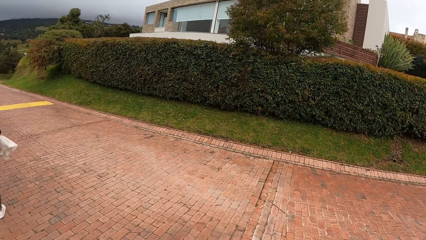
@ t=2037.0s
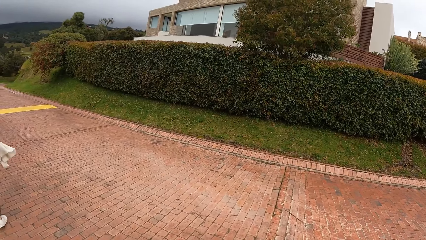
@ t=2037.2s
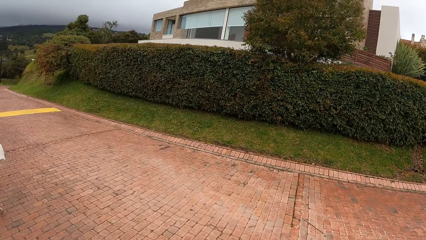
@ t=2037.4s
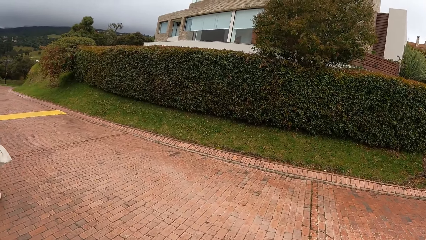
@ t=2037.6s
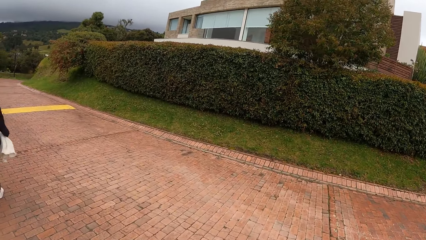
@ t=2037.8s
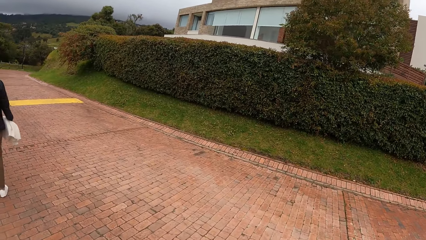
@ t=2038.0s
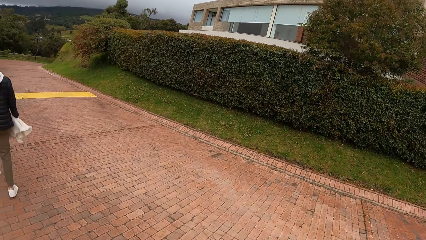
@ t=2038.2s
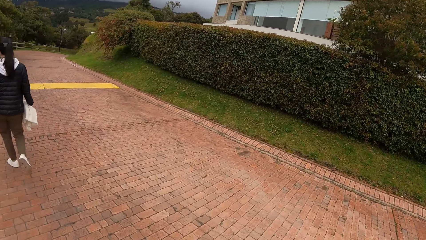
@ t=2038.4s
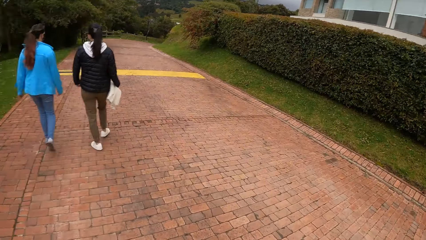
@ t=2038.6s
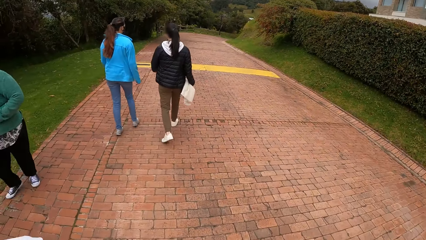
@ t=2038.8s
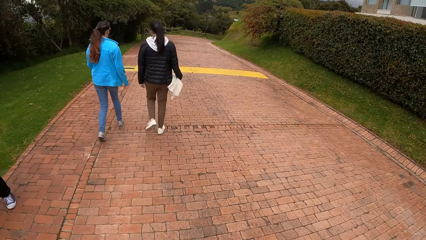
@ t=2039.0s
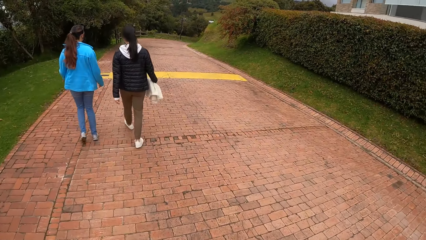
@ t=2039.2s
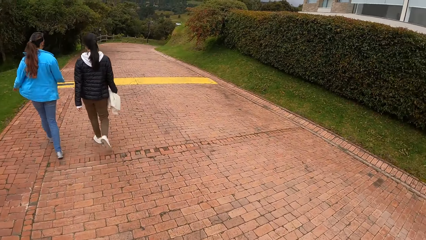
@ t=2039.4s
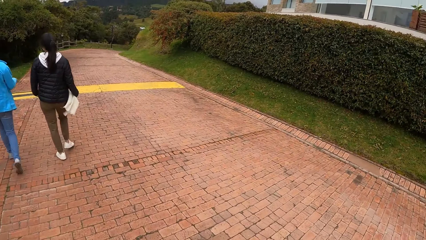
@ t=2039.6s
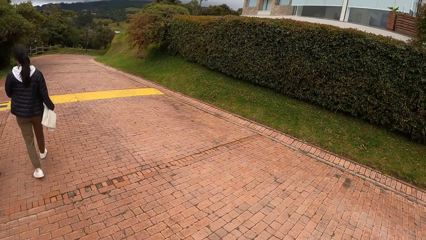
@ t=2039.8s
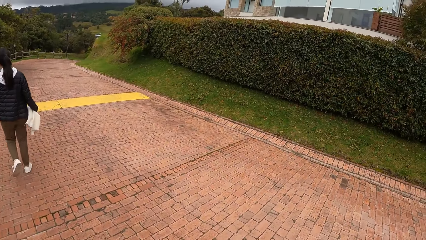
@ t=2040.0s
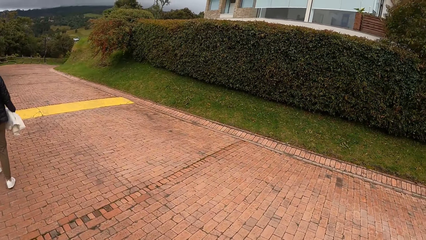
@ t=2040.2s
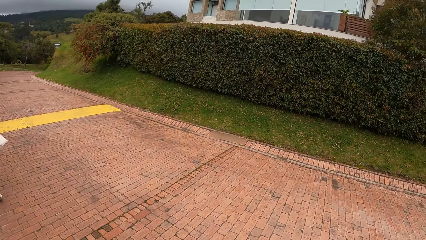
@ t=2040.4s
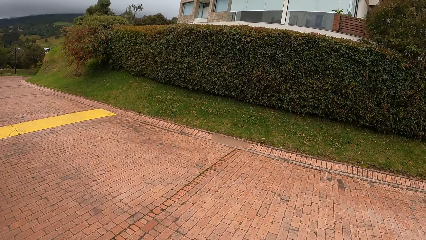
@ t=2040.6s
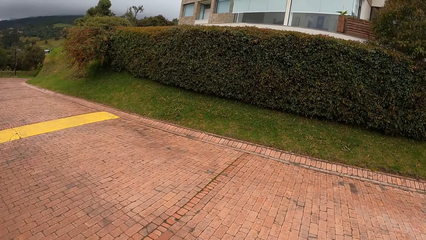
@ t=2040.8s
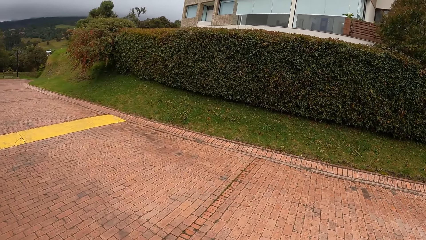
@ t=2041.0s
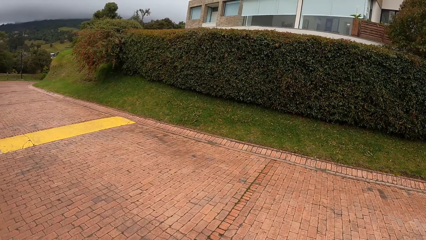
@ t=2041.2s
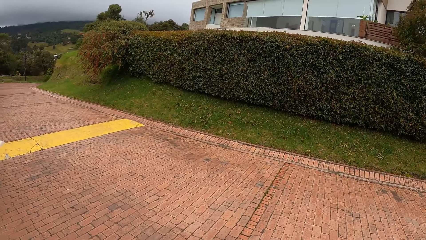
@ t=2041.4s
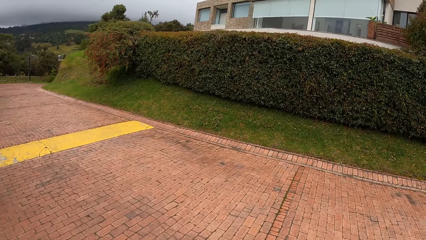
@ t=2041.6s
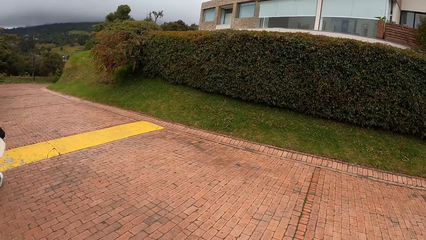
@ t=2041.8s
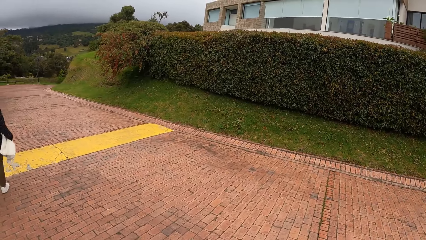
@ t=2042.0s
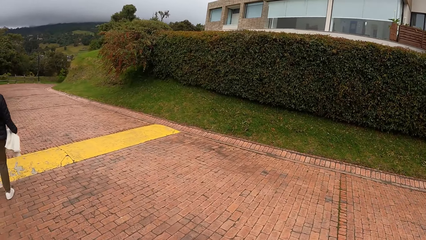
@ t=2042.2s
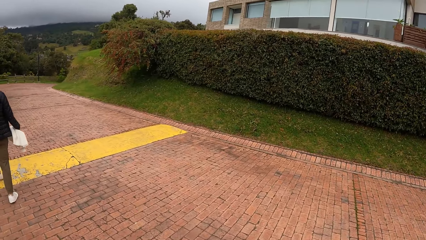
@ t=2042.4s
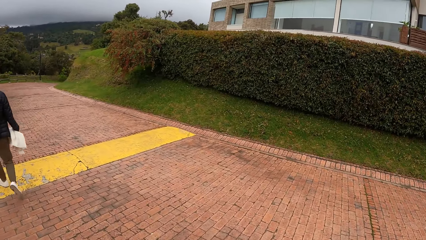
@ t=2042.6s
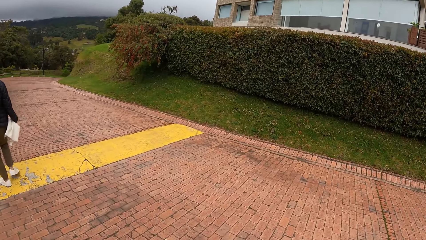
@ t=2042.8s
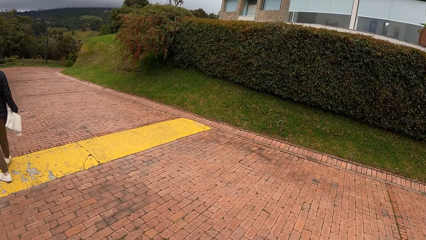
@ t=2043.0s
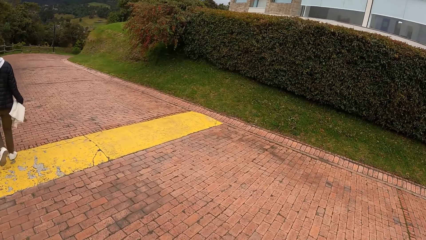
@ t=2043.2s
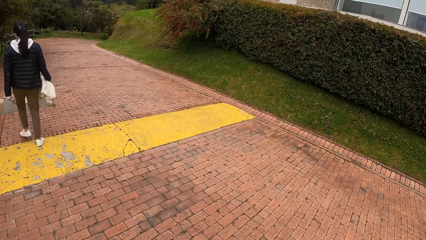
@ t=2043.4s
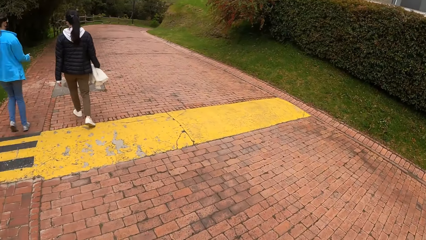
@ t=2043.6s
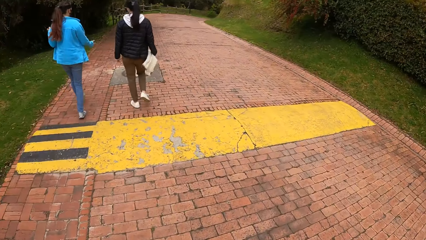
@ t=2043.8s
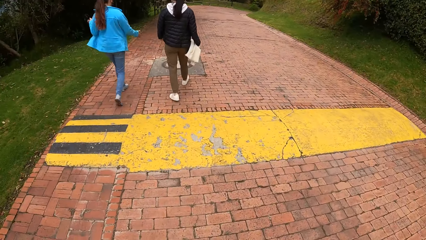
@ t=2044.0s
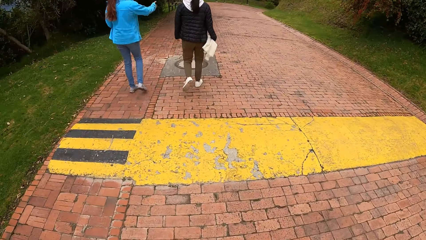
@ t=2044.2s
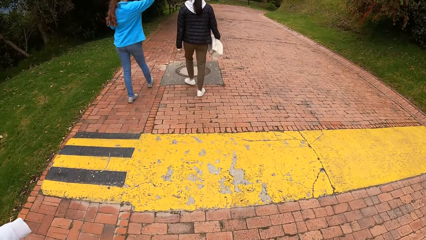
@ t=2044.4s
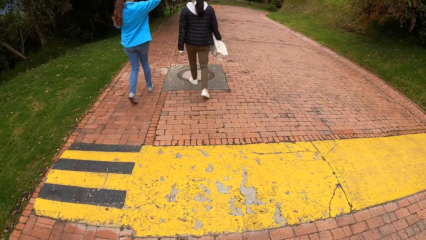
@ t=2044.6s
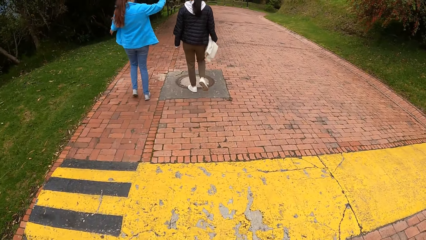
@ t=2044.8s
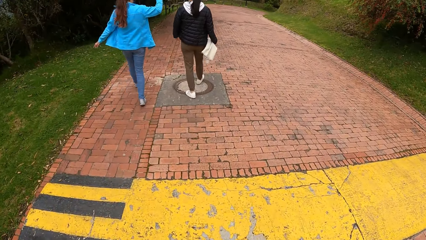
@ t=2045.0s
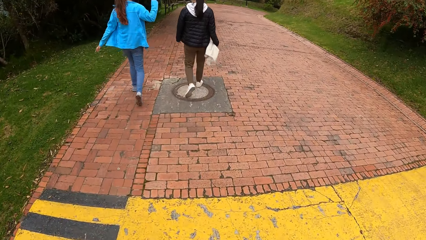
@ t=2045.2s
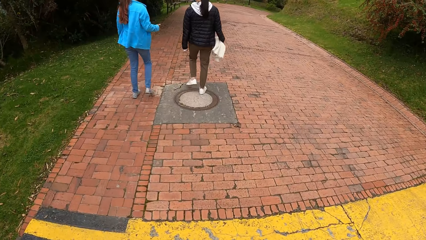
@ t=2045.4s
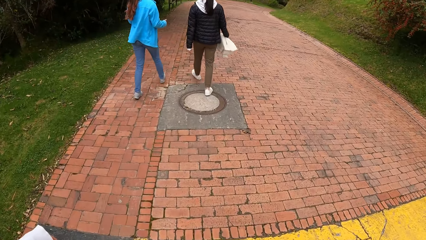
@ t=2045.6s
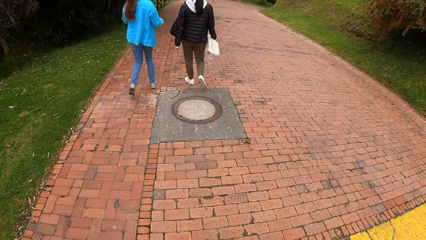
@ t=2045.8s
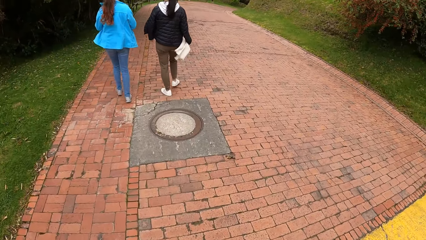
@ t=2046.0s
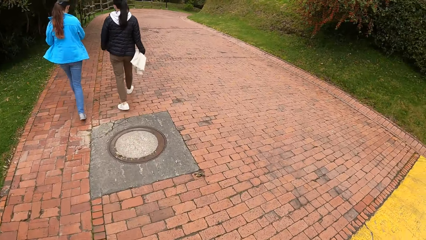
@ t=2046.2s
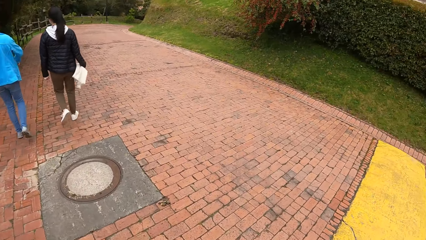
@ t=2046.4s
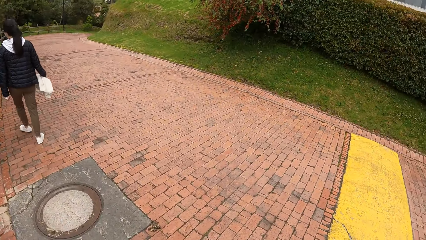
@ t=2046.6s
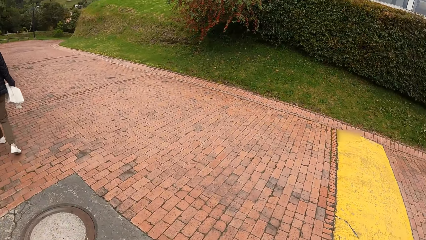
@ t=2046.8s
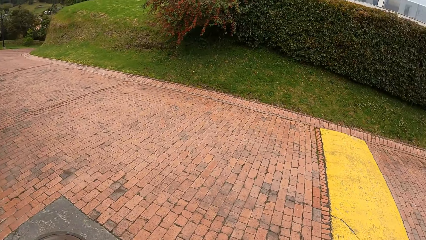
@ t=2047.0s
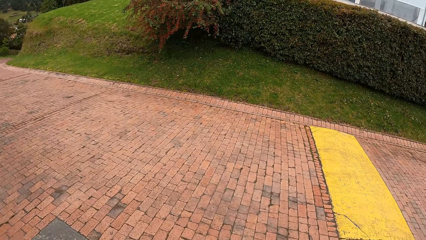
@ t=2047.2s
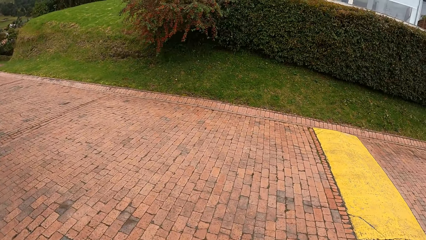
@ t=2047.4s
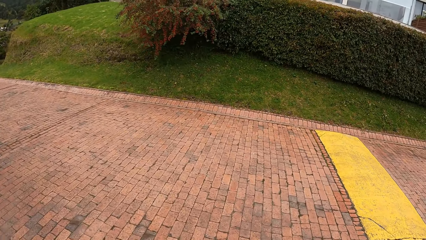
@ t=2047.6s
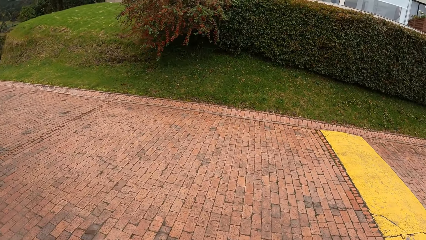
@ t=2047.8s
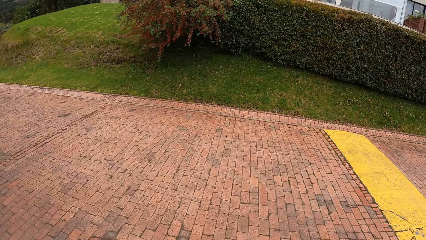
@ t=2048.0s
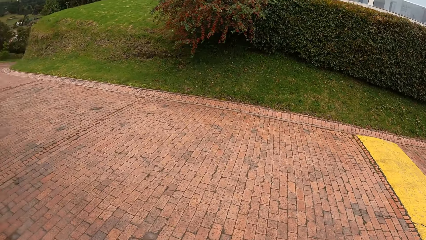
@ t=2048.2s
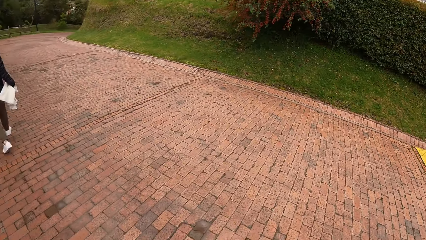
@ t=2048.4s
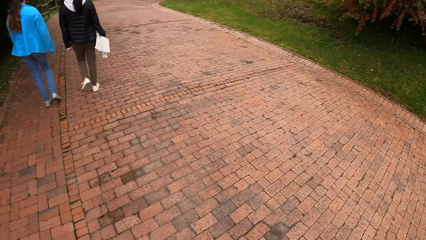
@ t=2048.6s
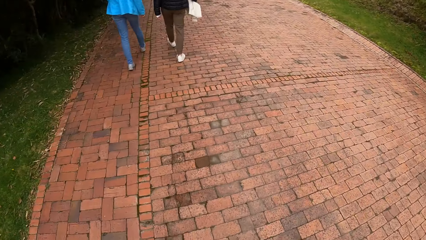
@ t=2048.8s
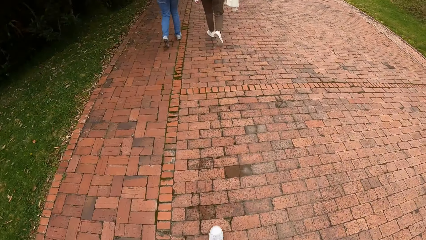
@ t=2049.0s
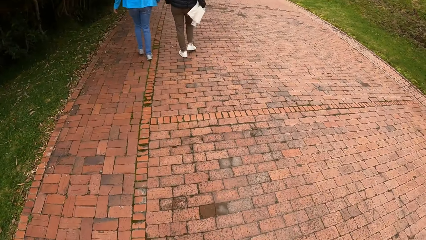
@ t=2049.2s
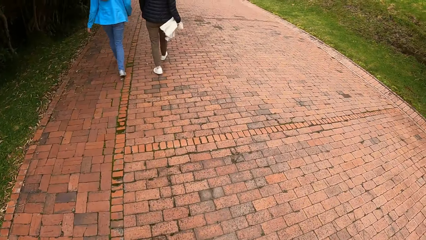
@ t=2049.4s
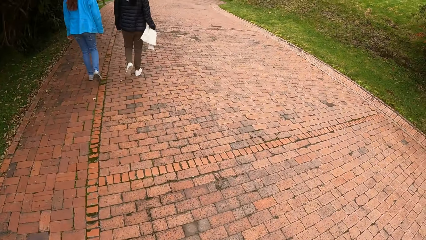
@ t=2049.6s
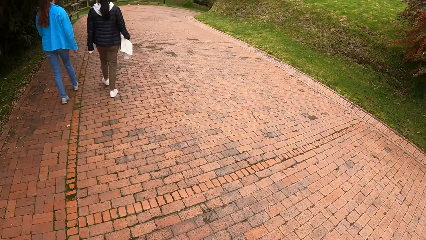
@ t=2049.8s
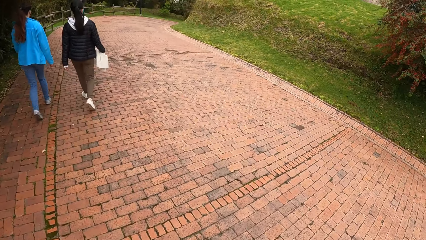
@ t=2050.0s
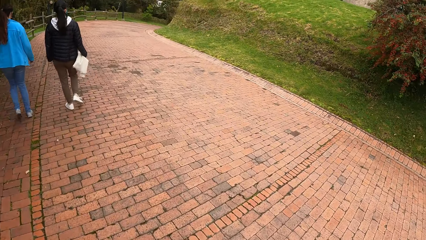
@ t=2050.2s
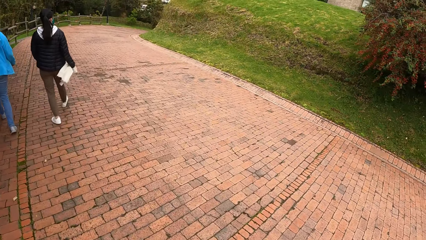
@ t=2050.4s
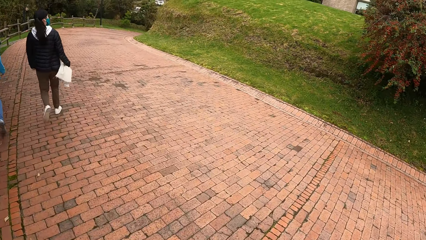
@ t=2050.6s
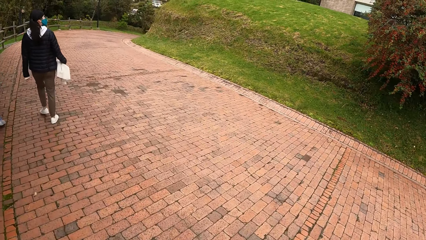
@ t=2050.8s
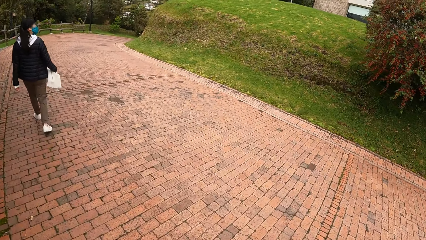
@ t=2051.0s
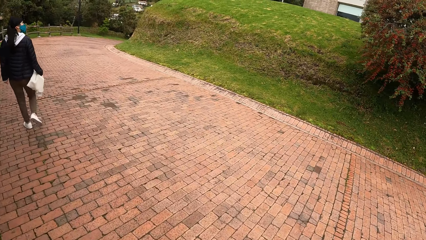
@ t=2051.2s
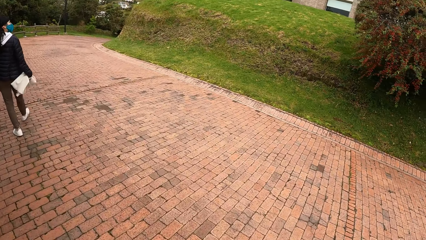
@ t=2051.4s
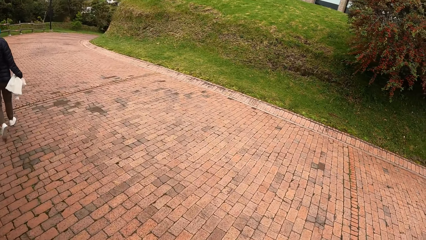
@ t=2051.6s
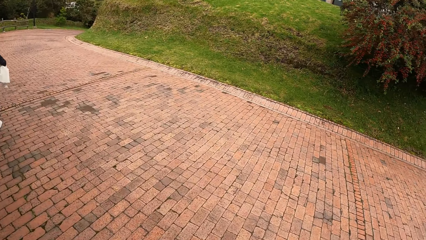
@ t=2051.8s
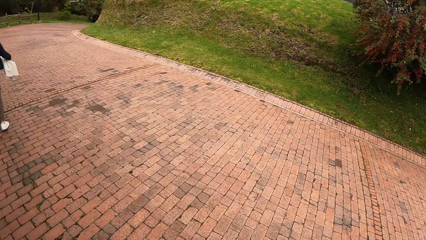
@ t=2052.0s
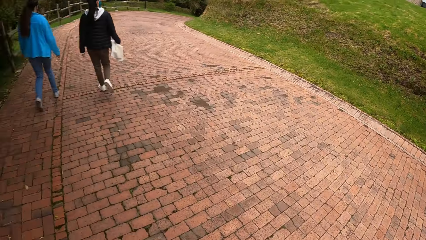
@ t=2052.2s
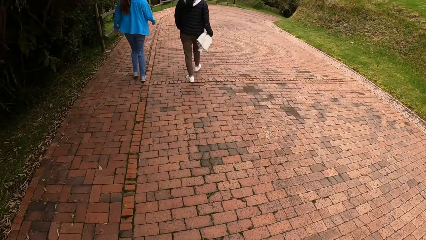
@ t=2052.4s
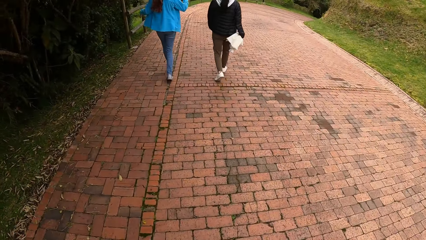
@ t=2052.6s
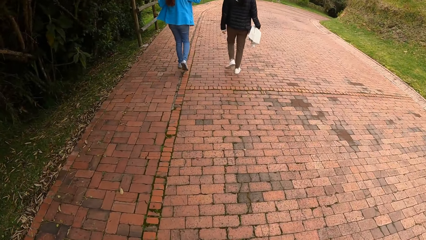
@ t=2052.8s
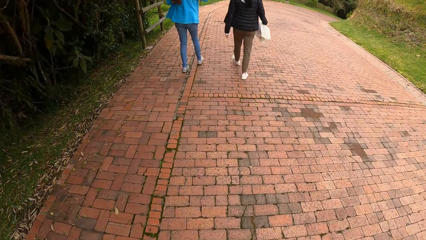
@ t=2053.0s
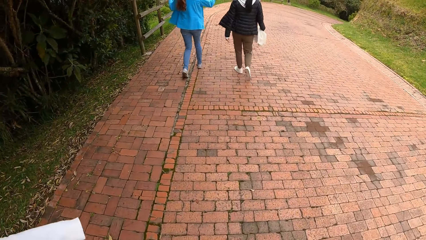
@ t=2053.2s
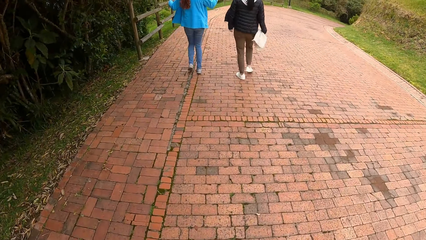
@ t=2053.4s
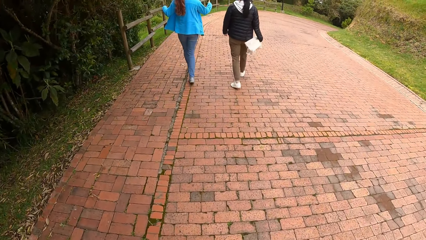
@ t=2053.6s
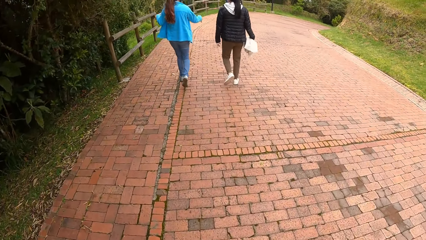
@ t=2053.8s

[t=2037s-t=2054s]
A woman walks past the camera wearer.
